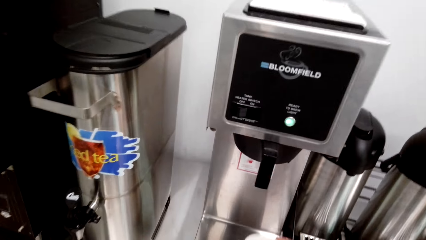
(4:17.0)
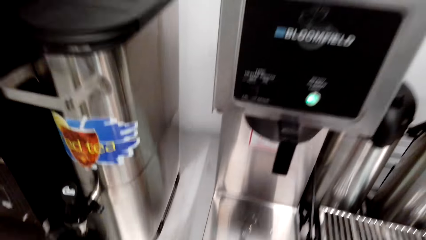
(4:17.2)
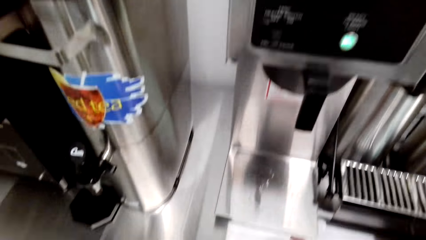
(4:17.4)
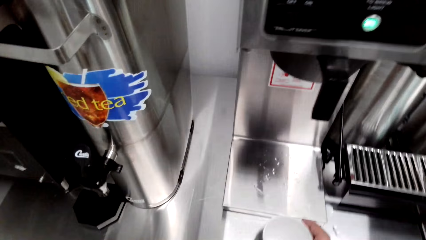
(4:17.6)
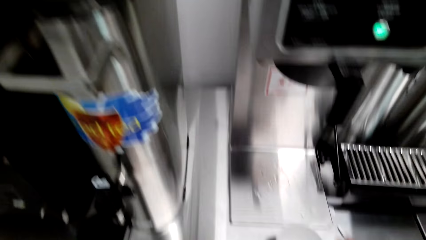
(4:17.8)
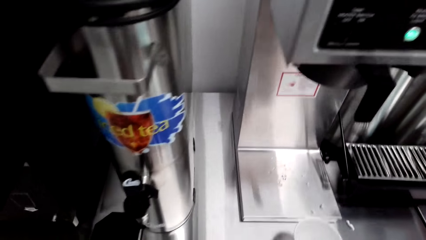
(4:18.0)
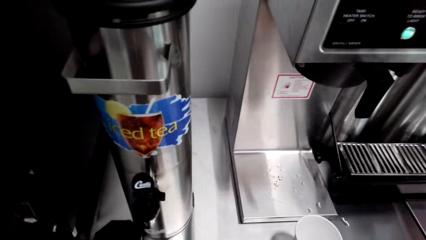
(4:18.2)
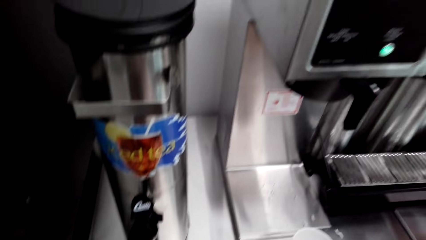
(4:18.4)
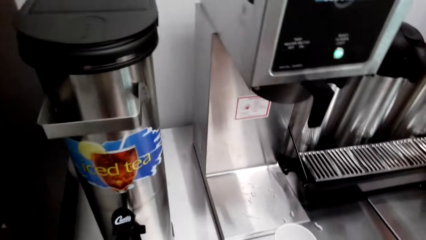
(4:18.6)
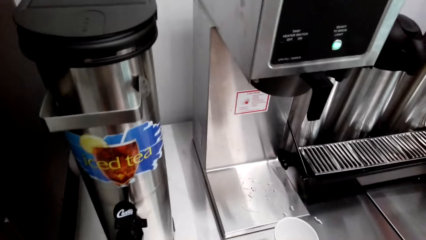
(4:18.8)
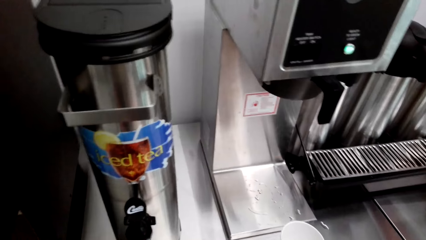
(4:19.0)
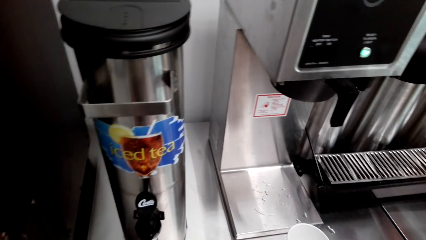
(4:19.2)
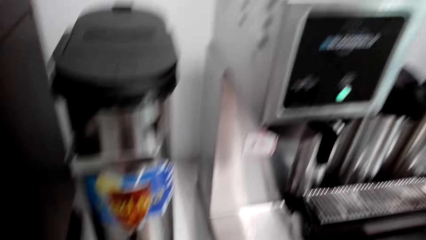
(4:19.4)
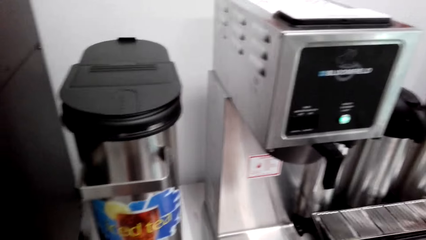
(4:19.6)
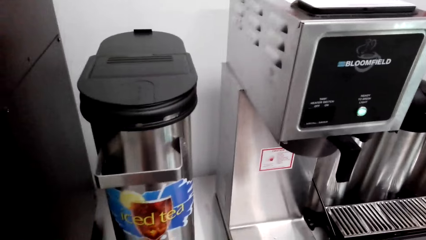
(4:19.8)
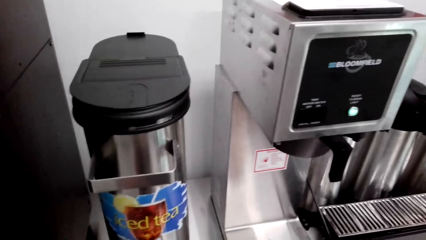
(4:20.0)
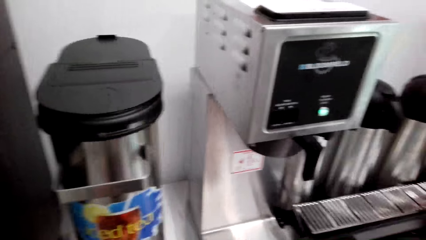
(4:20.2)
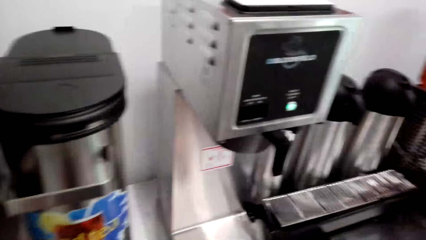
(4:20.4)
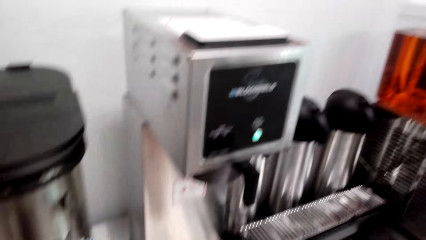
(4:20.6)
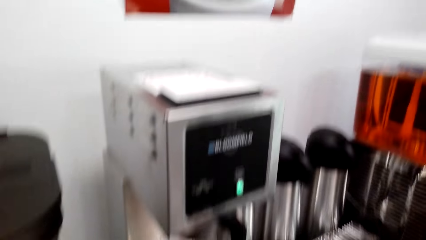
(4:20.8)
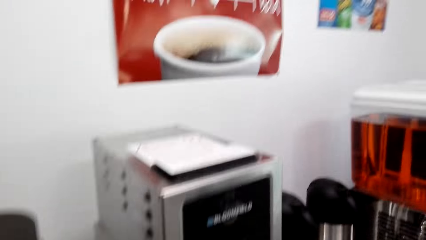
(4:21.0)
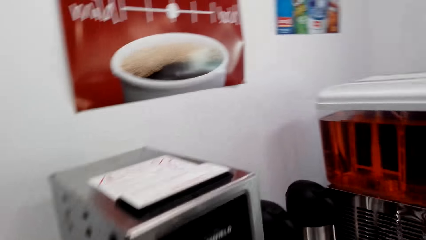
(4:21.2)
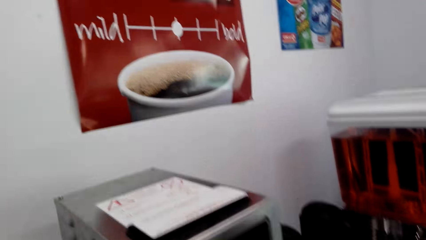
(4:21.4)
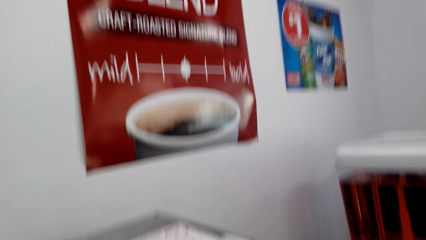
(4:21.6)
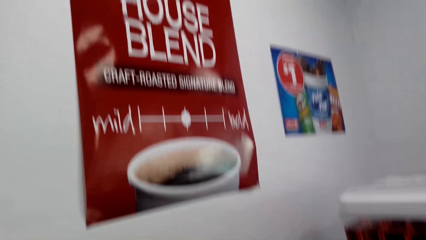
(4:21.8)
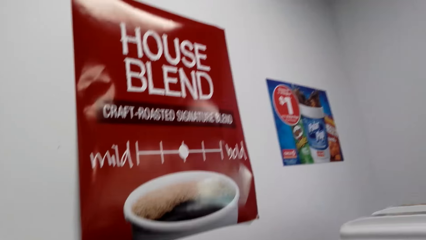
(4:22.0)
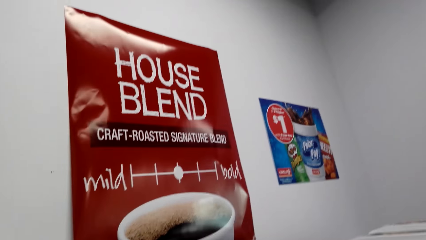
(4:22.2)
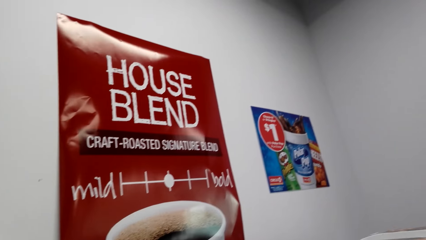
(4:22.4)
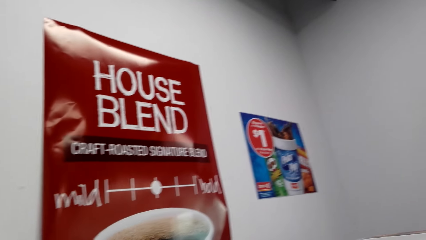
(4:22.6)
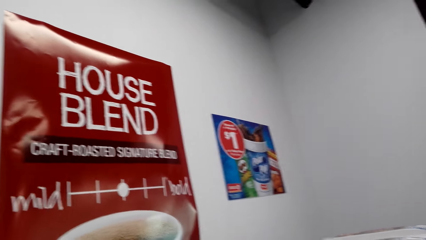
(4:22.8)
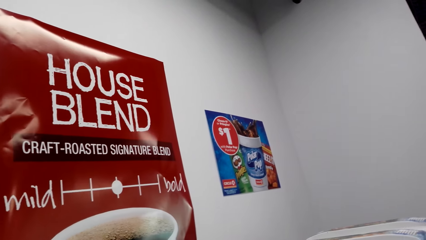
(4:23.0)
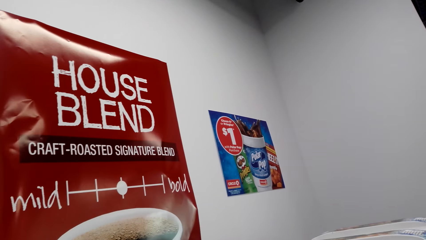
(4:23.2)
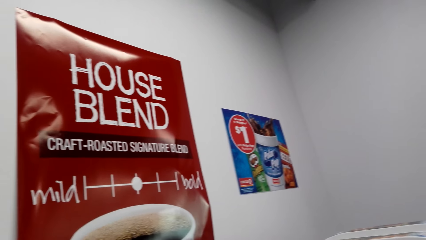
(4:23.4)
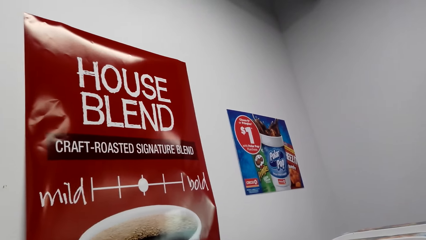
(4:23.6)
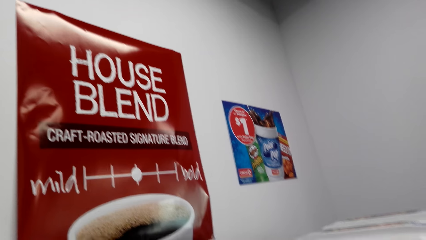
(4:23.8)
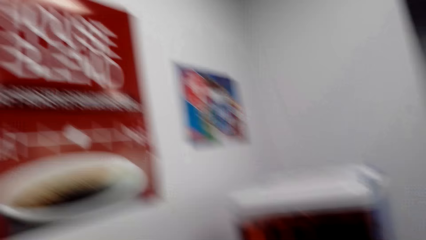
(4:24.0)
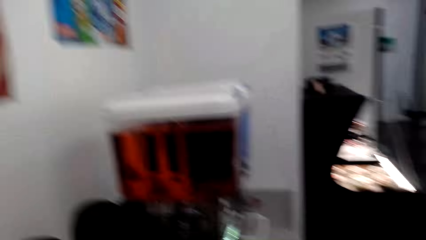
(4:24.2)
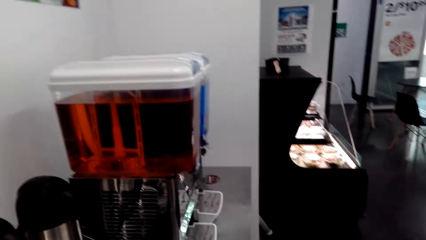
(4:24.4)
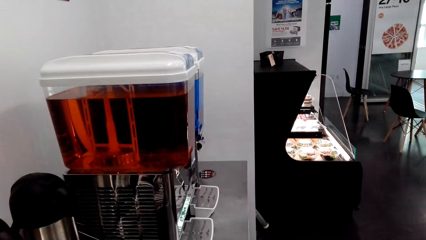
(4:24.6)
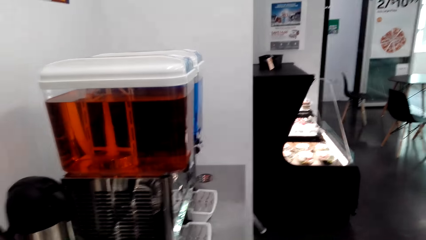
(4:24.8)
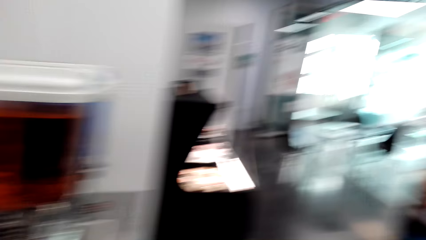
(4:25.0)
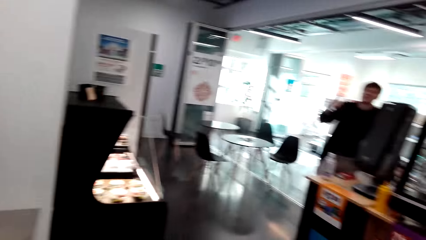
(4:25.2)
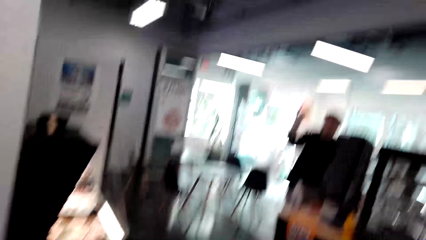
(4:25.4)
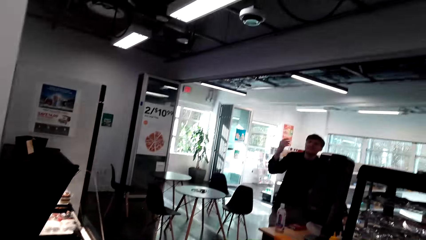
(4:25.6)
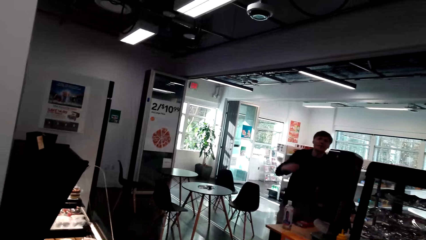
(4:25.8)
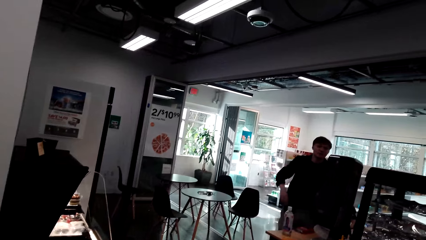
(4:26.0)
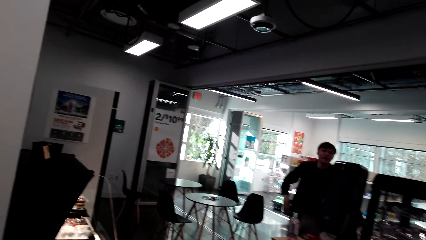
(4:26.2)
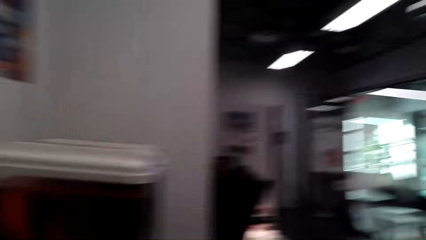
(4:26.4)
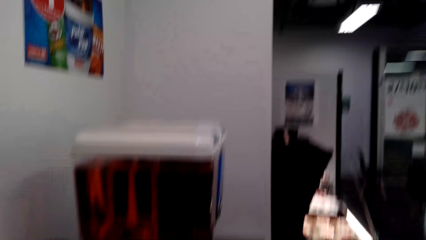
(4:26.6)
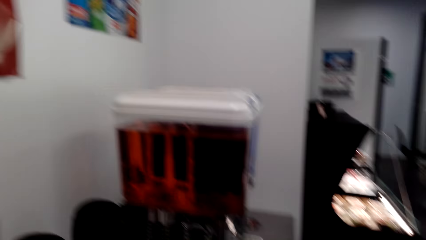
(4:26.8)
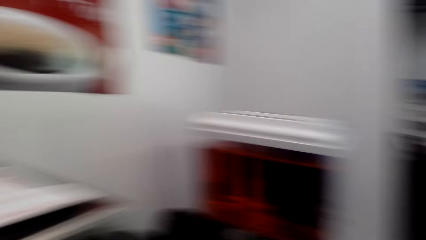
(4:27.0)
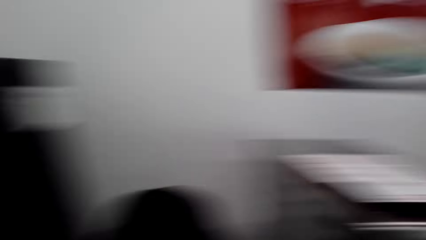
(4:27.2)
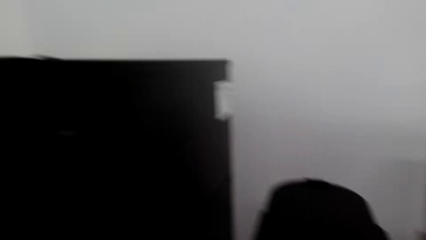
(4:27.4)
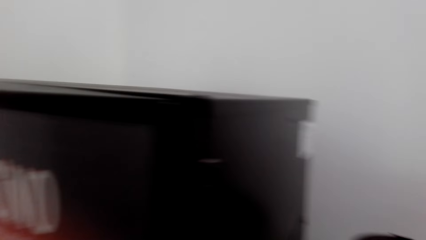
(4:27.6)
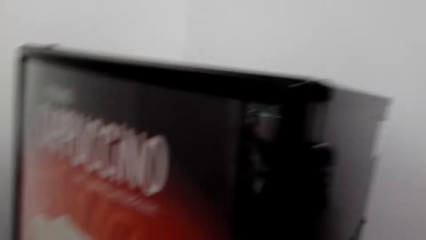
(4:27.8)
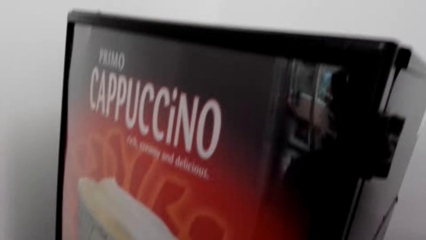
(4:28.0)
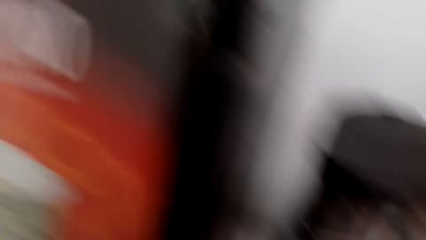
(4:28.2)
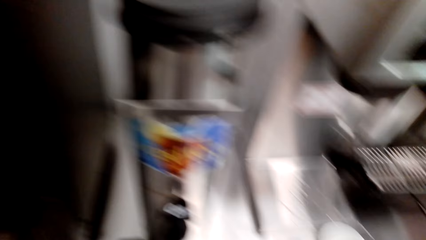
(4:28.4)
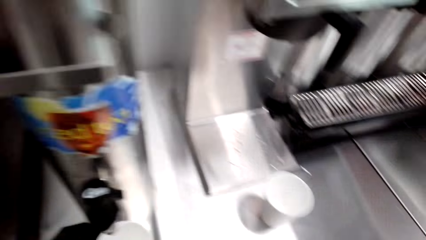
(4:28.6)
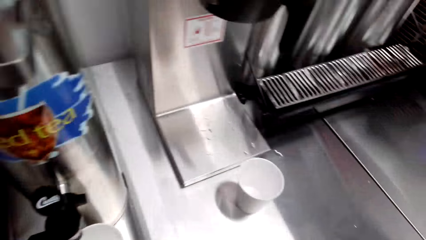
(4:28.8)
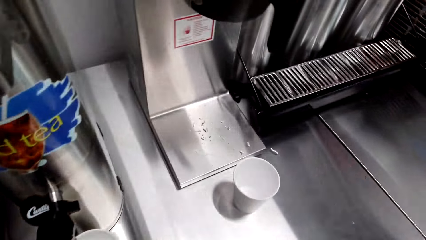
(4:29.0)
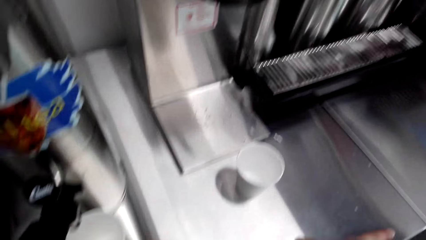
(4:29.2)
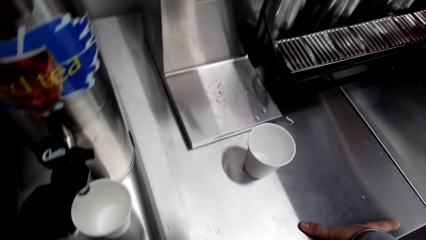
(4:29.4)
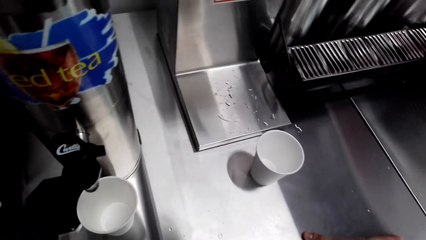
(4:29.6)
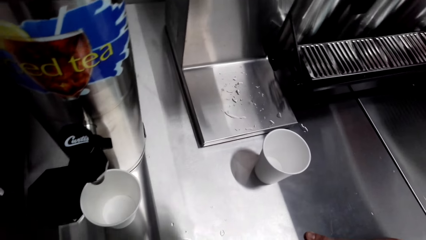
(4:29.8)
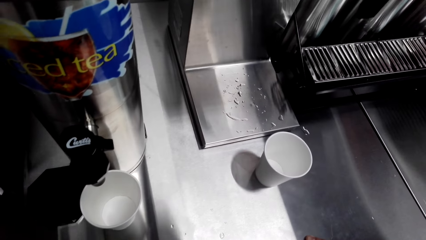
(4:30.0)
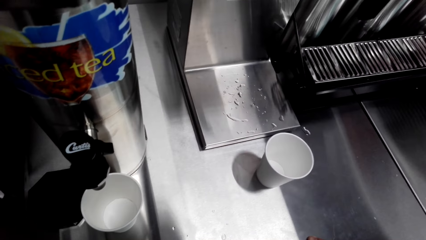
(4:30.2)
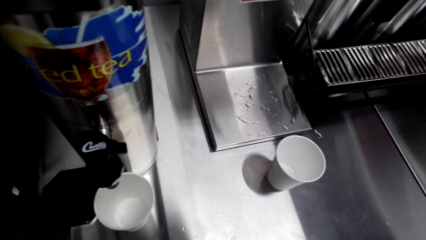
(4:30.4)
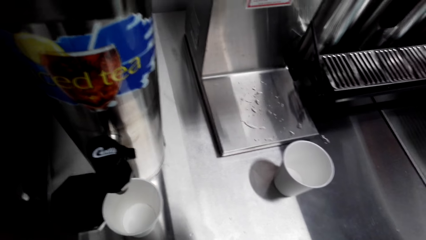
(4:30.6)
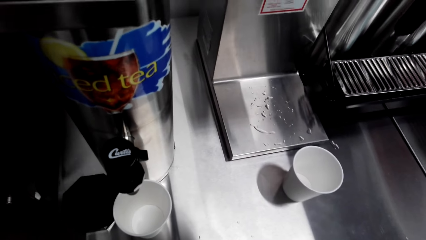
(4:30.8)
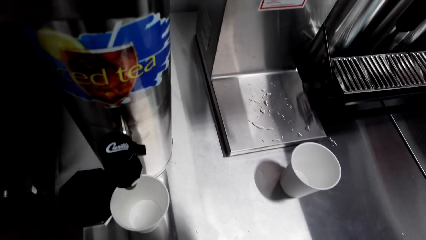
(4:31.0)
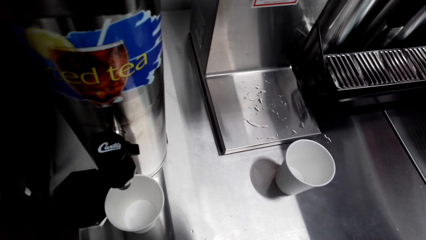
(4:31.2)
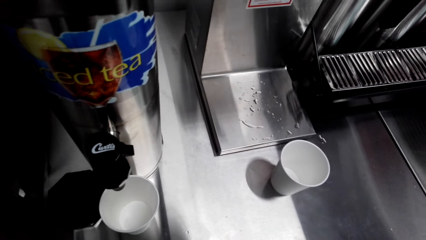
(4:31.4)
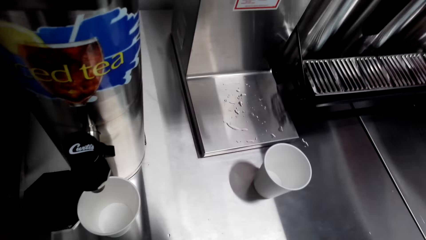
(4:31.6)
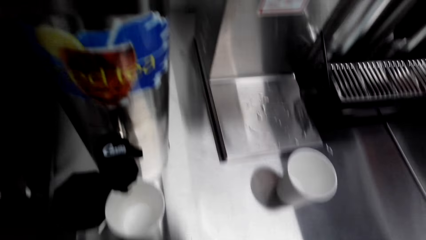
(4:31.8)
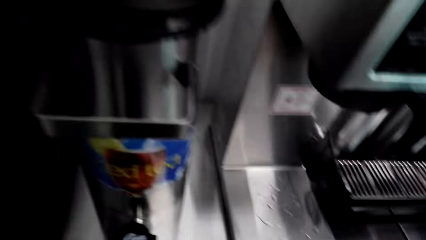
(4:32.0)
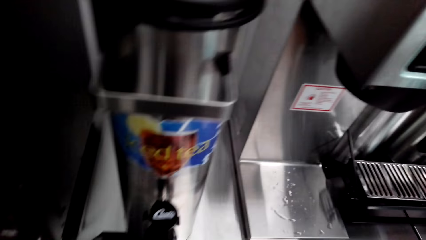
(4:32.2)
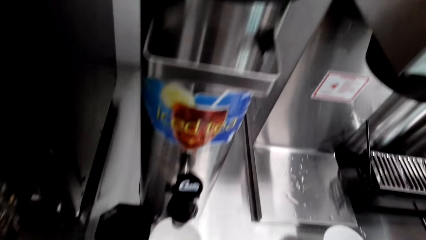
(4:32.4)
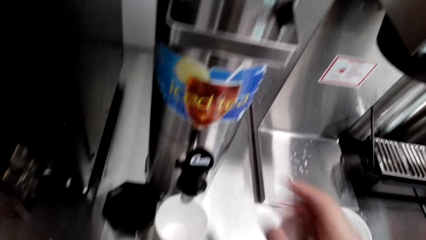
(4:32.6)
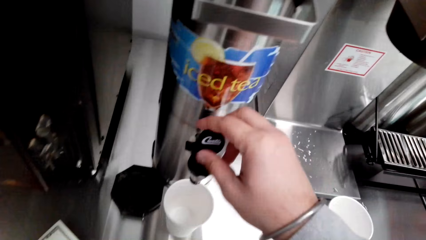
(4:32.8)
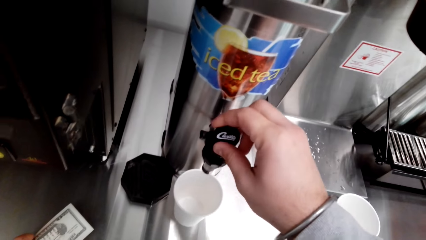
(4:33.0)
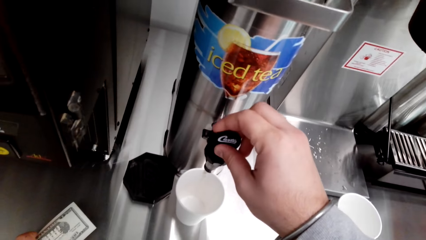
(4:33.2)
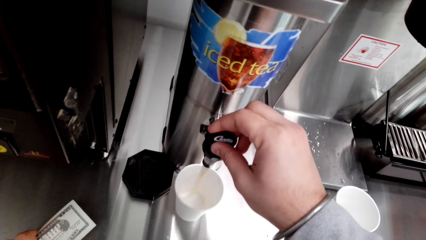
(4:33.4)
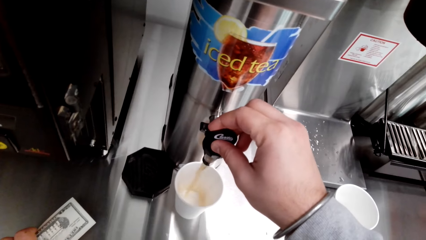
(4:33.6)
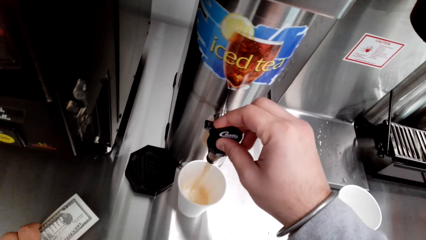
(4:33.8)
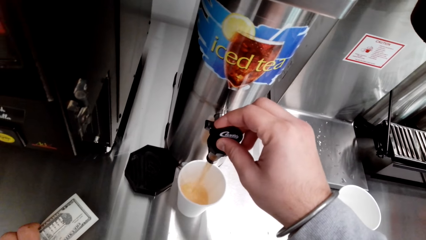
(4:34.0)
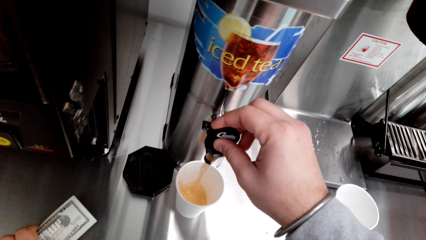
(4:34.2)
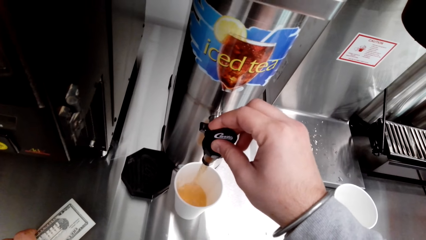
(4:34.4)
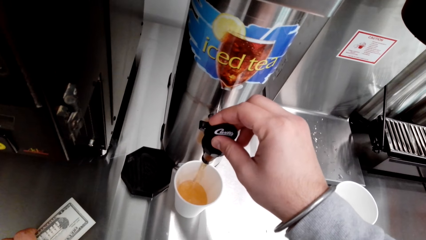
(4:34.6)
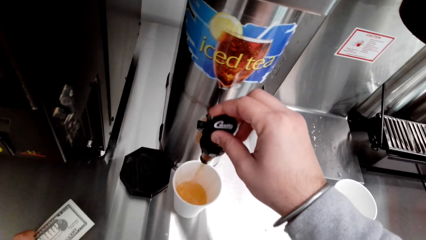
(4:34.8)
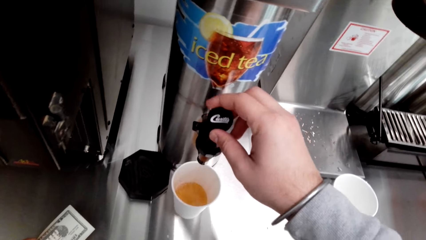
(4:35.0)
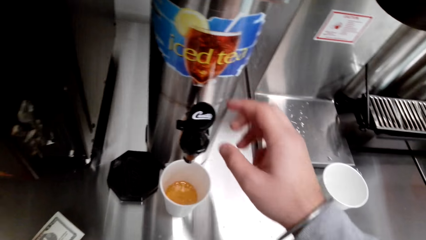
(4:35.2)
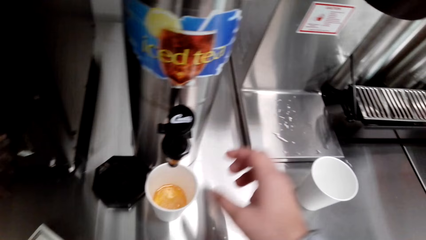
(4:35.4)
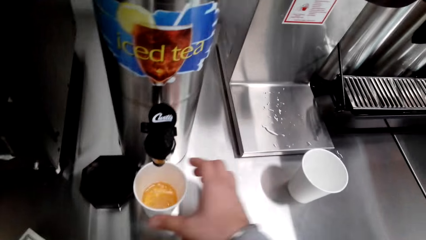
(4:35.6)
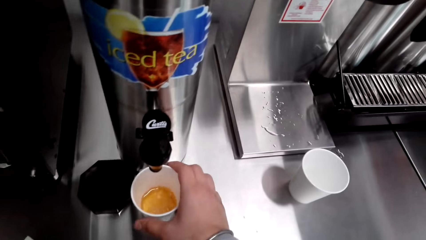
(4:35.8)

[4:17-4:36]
A woman converses with the camera wearer. The camera wearer moves the camera around. A man converses with the camera wearer. The camera wearer looks around. They move the camera around. The man converses with the camera wearer. The camera wearer opens the juice tap. They press the machine. They pour the juice in the tumbler. They close the dispenser tap.
